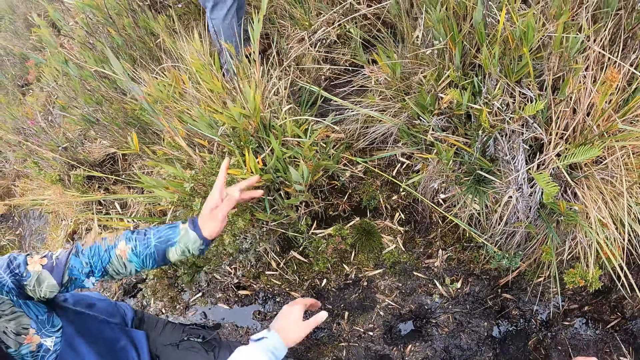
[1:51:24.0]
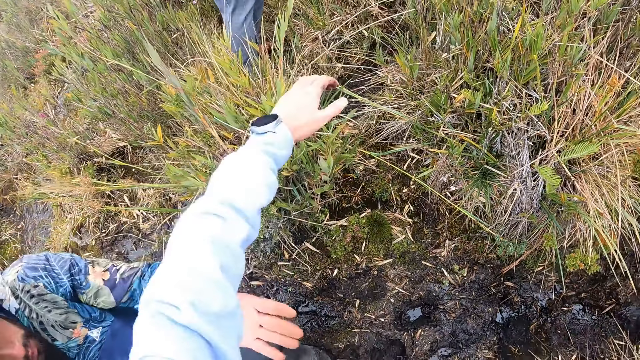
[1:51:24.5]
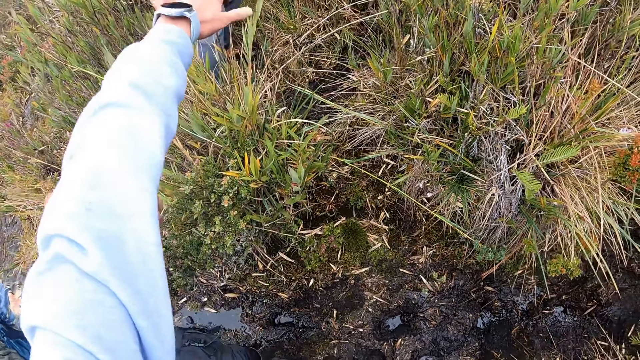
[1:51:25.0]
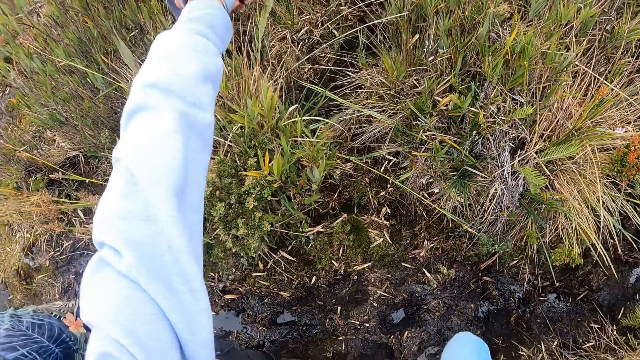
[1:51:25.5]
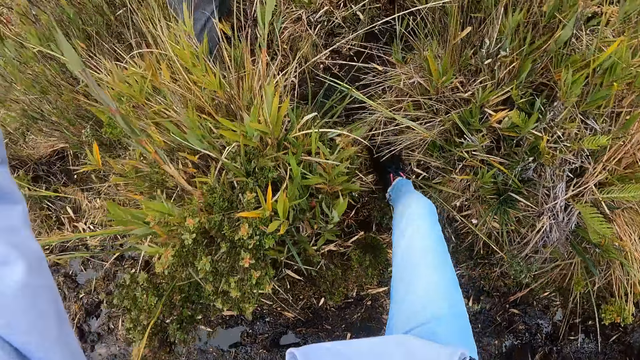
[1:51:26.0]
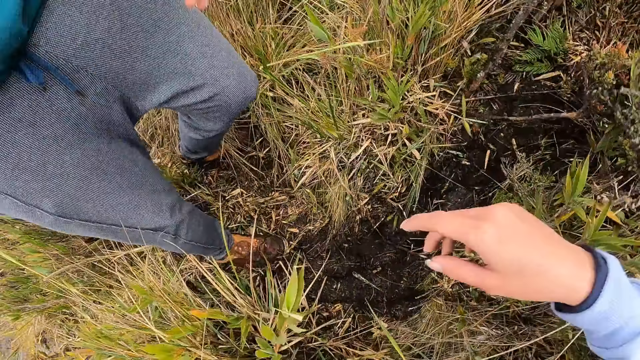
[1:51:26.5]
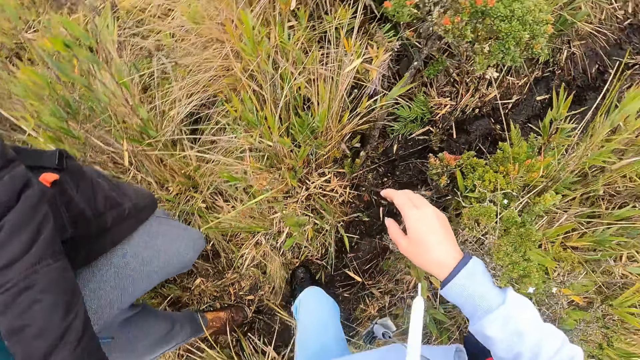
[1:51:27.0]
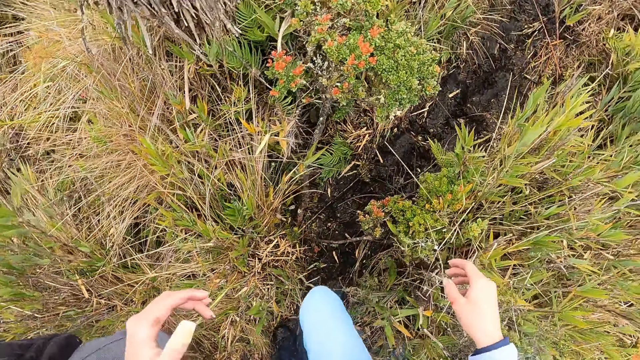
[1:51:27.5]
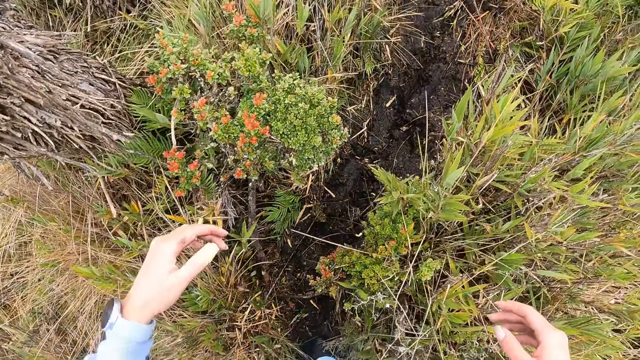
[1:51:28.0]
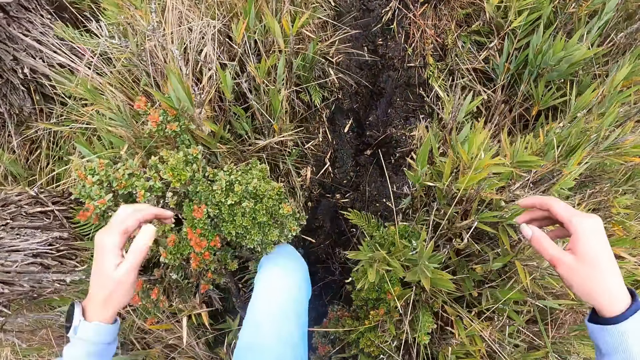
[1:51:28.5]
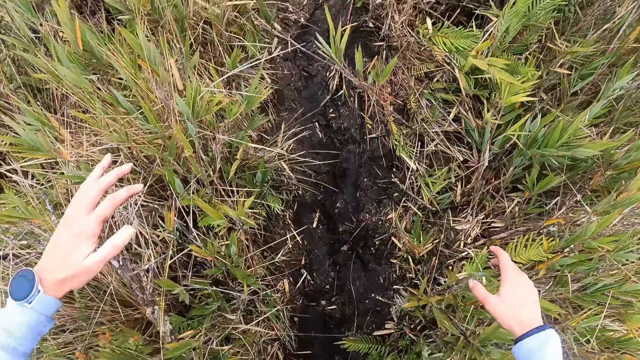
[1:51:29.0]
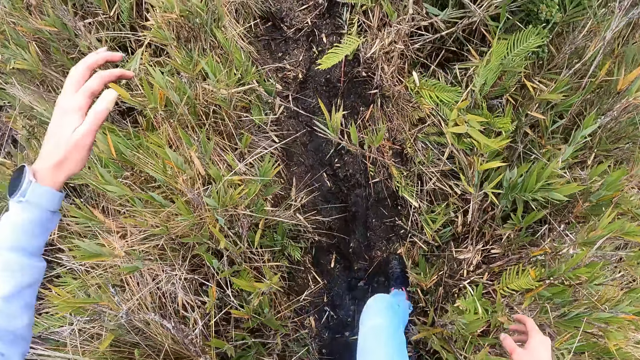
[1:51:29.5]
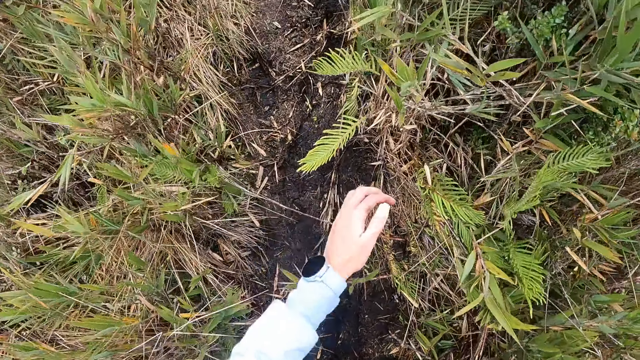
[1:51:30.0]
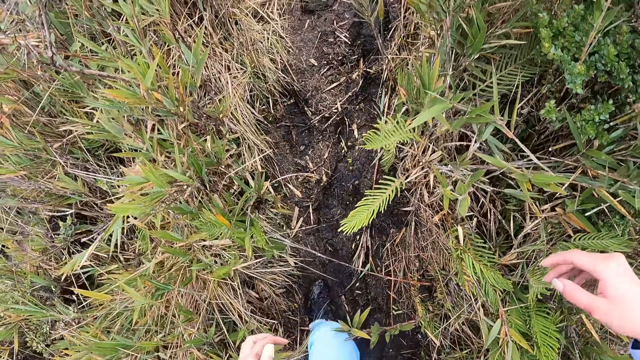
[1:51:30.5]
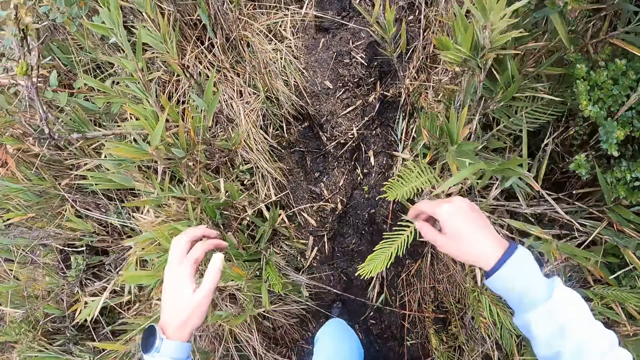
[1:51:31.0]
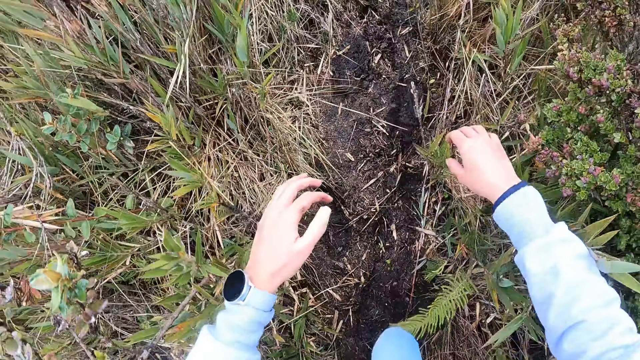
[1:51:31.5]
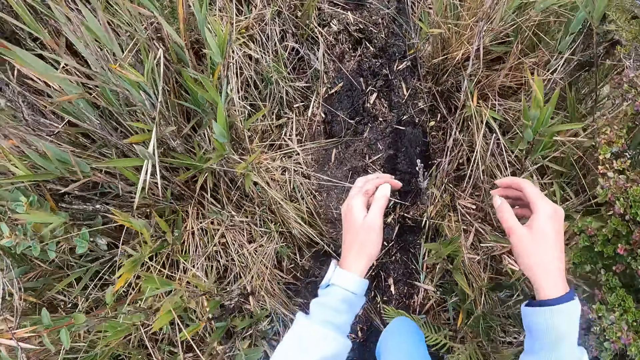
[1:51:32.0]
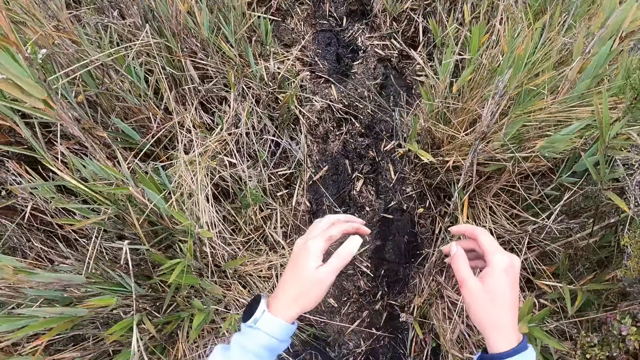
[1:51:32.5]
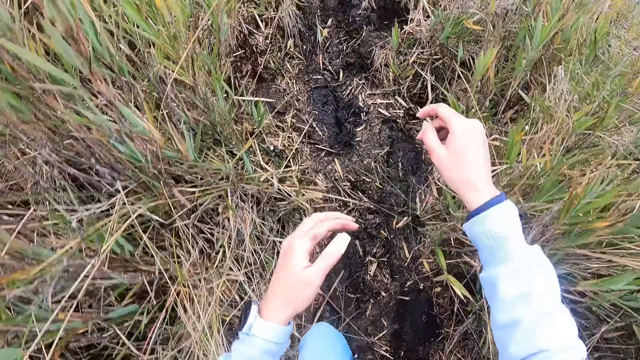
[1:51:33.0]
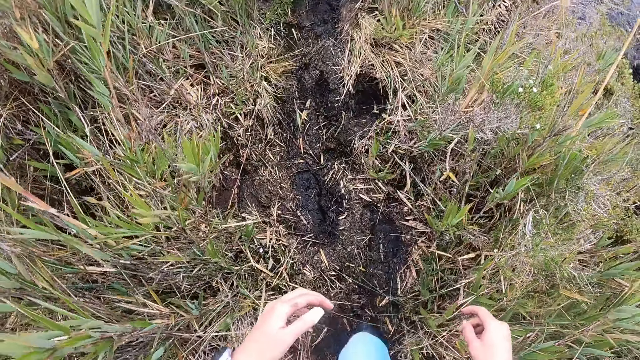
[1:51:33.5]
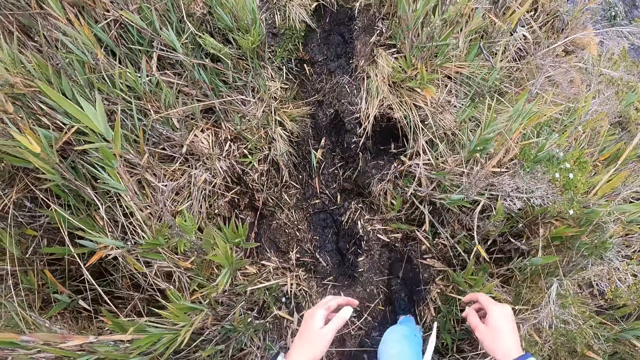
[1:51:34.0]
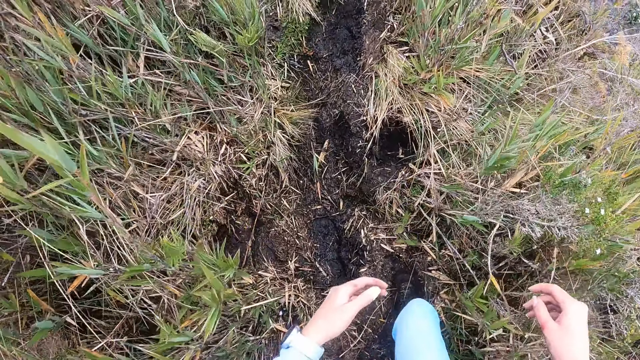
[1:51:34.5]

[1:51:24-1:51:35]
The camera wearer takes the right hand of the woman with her left hand. She walks up the hill. She walks on a muddy path.

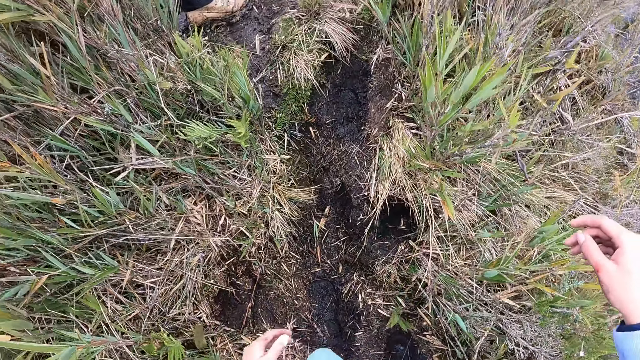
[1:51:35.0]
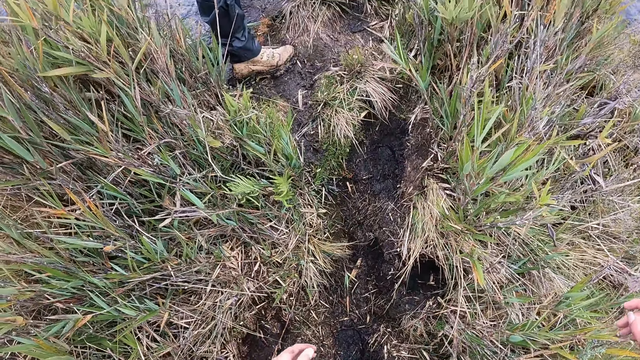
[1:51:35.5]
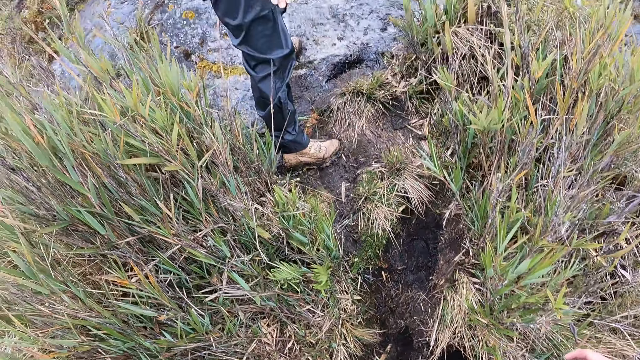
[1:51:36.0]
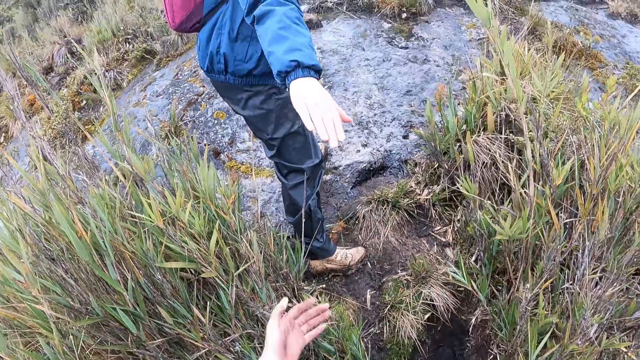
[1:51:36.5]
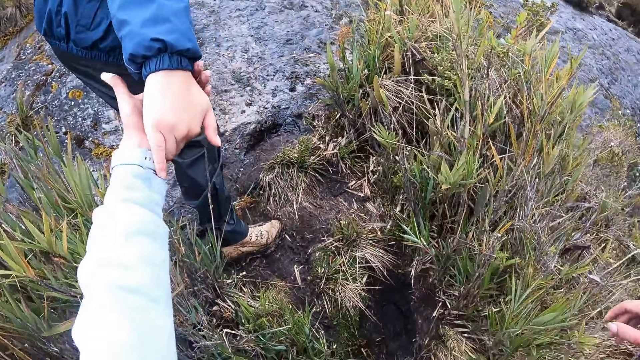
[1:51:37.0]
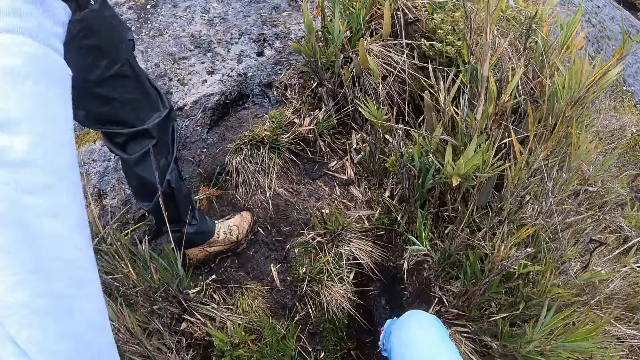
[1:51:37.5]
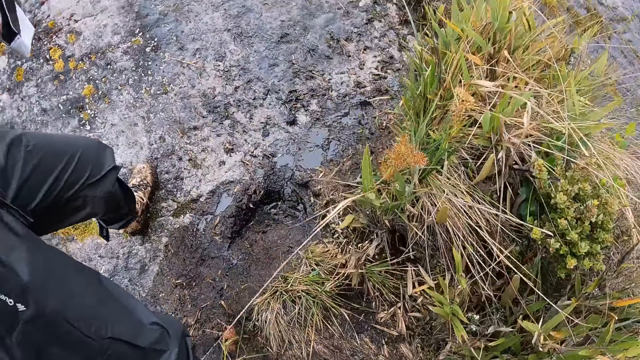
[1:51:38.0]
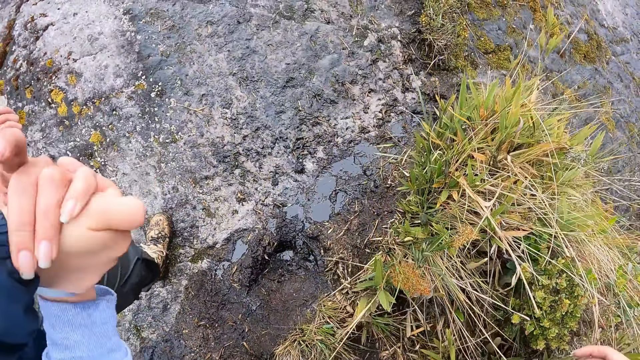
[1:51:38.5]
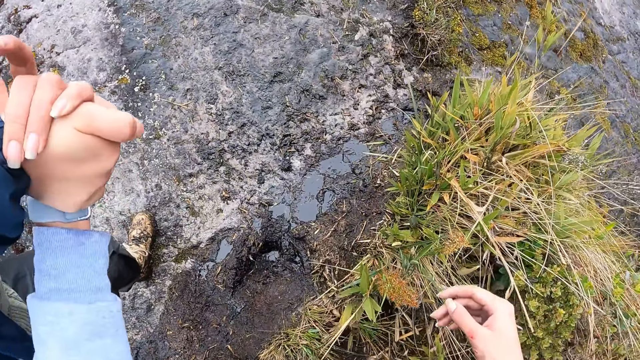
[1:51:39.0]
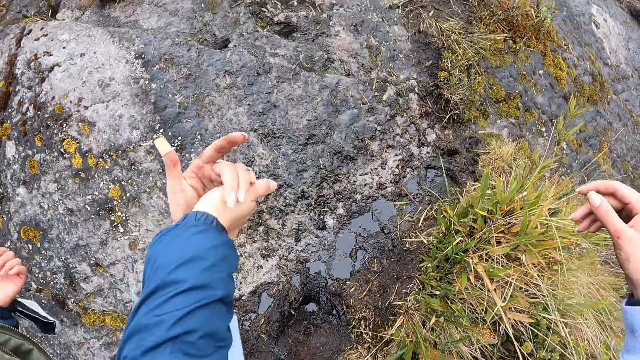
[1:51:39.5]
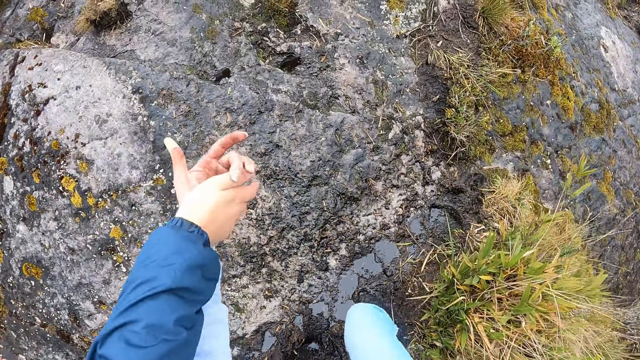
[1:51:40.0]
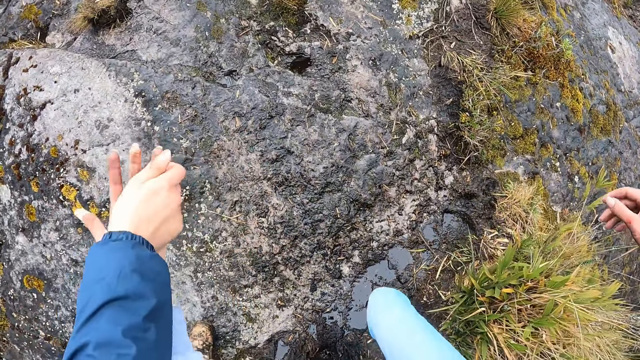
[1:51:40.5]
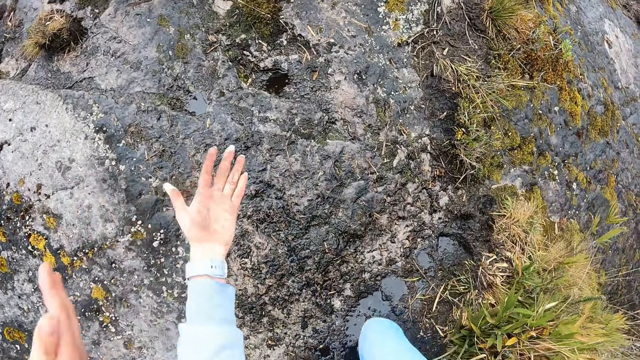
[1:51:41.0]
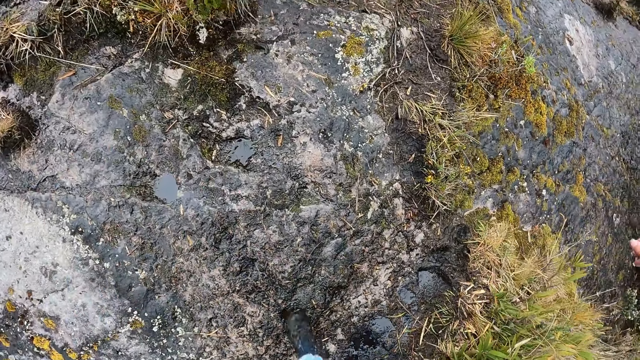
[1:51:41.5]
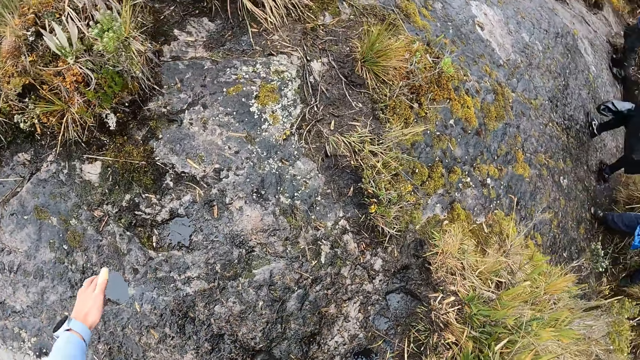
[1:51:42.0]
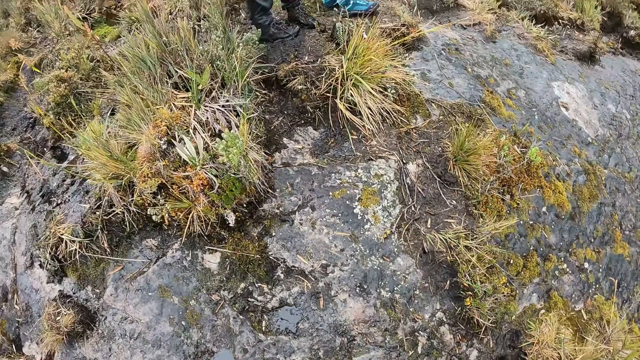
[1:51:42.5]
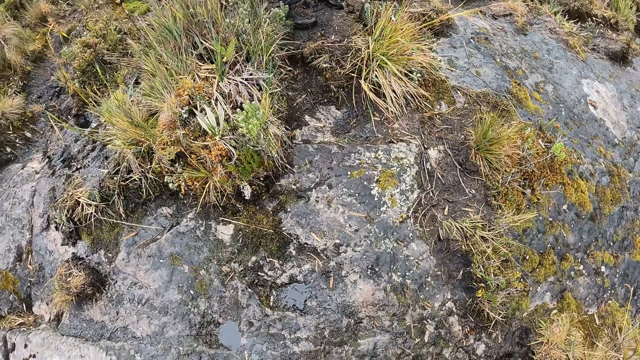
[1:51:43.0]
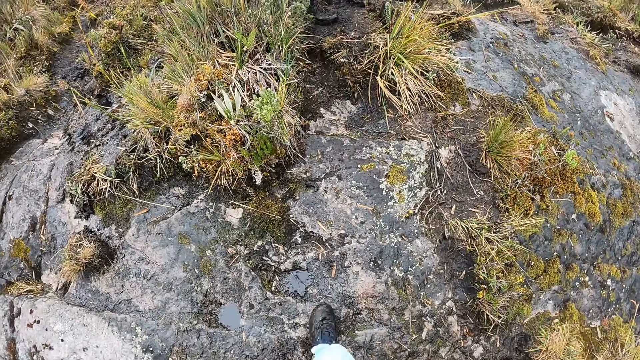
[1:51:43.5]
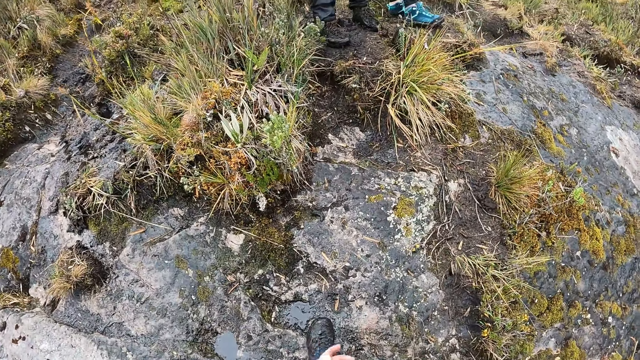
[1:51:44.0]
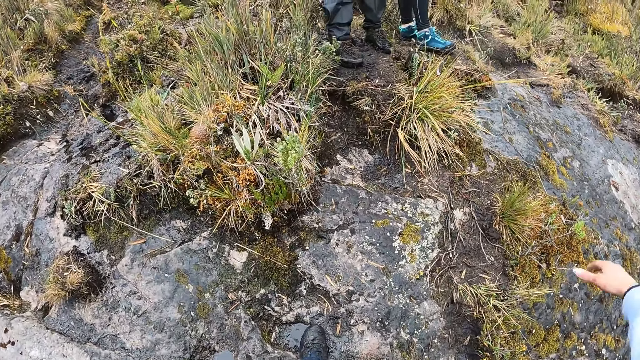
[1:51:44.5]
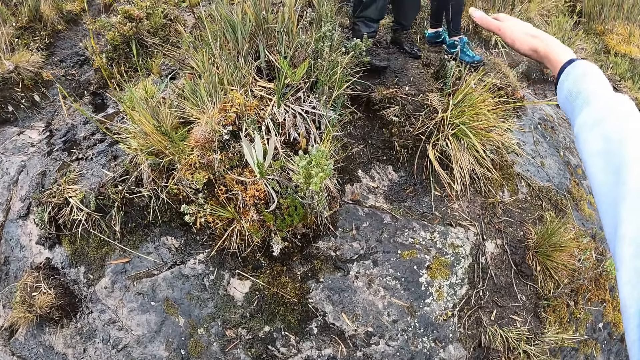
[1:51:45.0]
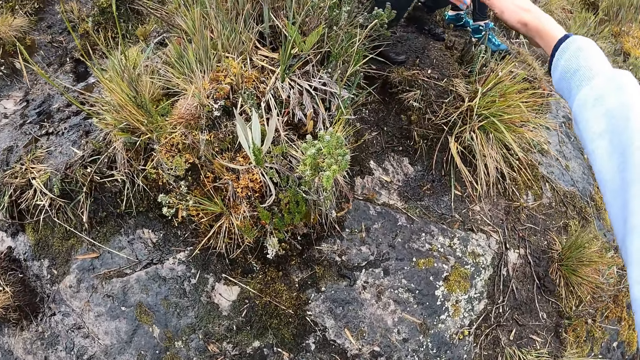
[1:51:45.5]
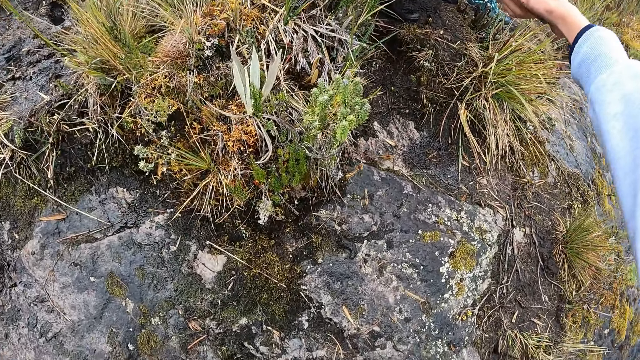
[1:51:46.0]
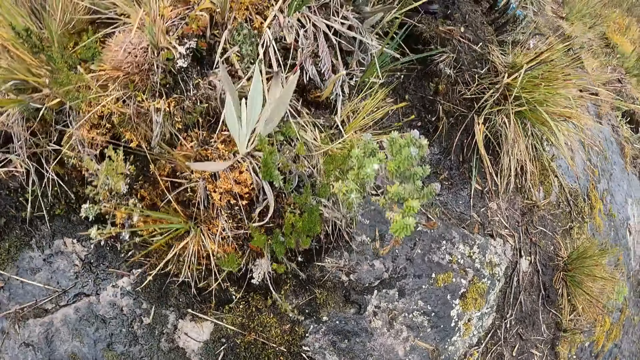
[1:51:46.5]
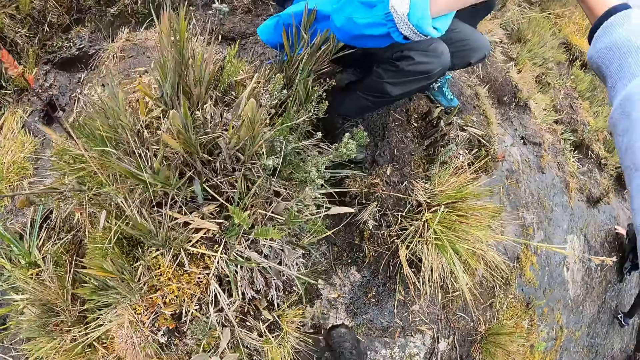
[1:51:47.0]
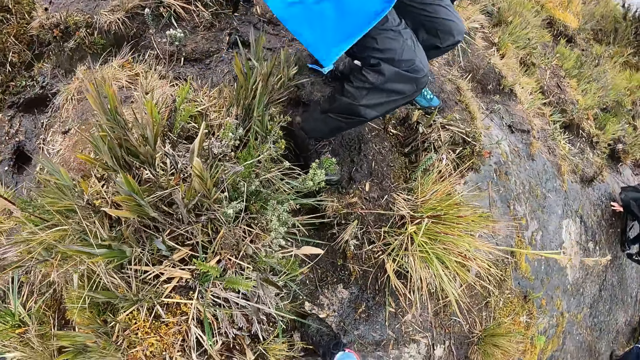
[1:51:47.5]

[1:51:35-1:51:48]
The camera wearer takes the right hand of the woman with her left hand. She walks up the hill on a muddy path. She takes the right hand of another woman with her right hand.
